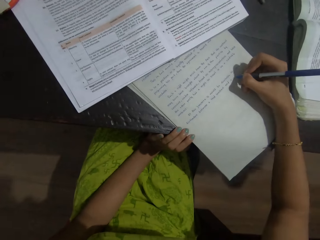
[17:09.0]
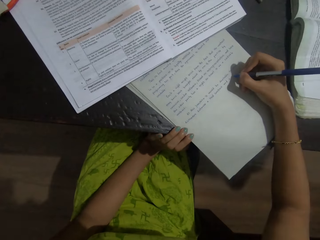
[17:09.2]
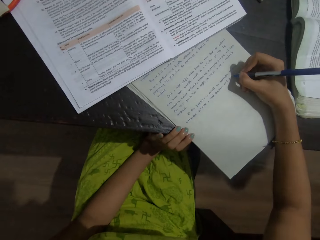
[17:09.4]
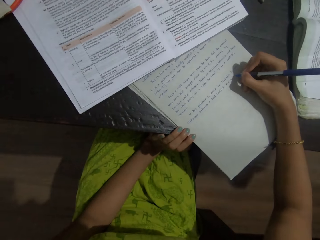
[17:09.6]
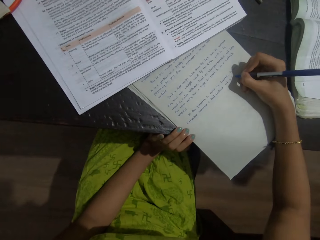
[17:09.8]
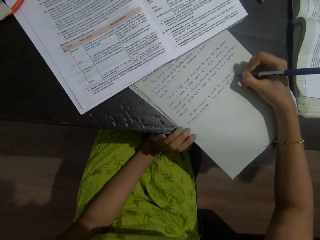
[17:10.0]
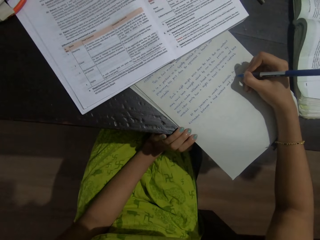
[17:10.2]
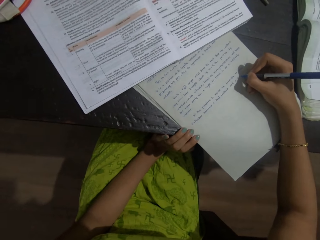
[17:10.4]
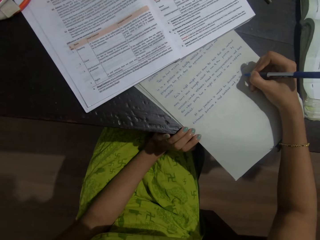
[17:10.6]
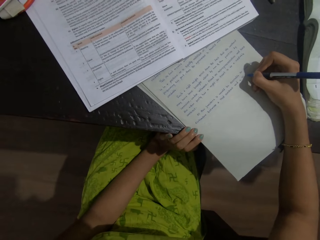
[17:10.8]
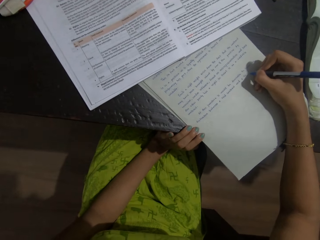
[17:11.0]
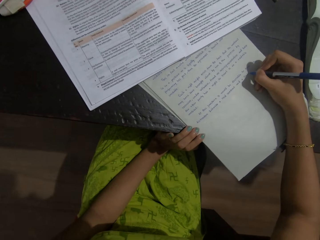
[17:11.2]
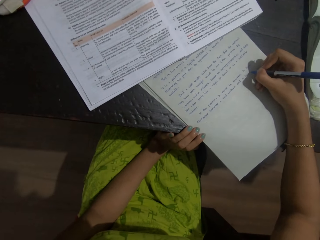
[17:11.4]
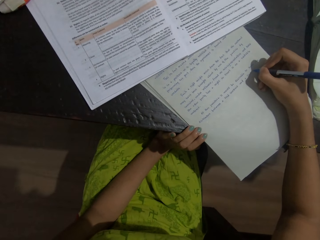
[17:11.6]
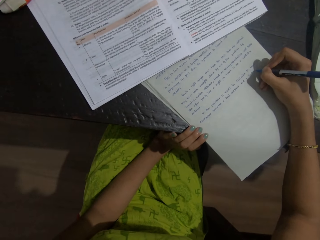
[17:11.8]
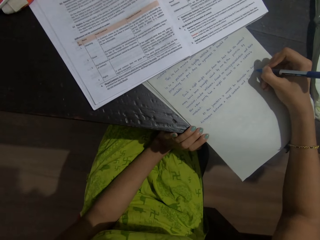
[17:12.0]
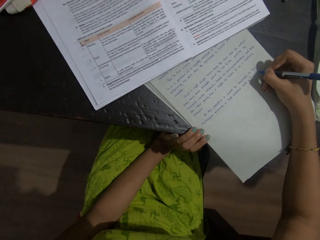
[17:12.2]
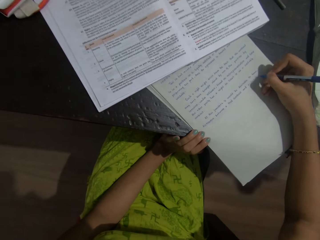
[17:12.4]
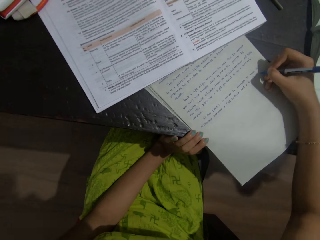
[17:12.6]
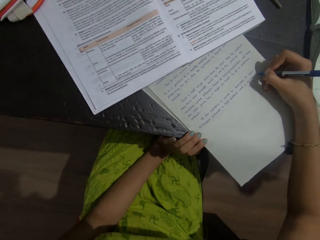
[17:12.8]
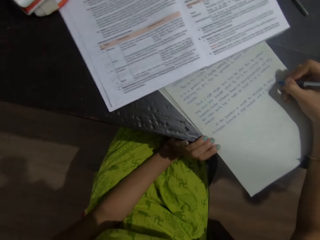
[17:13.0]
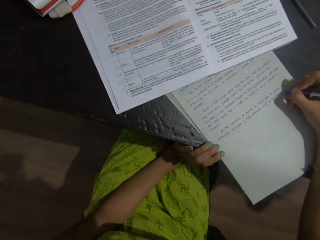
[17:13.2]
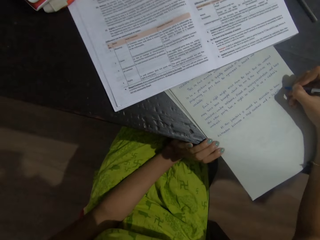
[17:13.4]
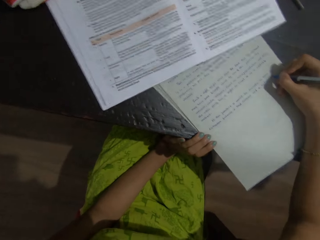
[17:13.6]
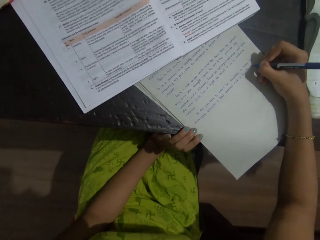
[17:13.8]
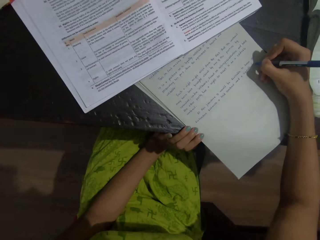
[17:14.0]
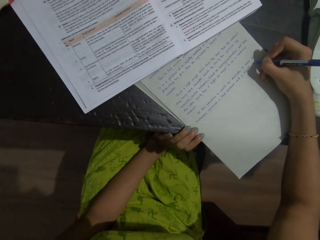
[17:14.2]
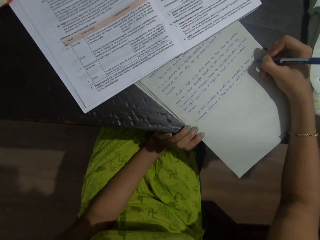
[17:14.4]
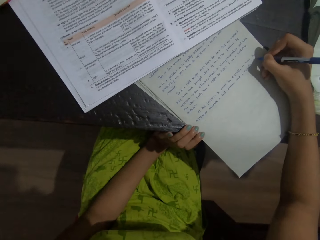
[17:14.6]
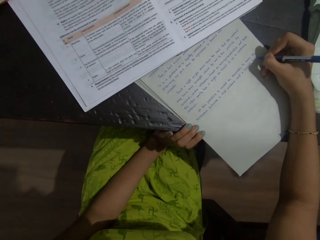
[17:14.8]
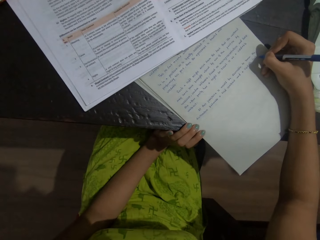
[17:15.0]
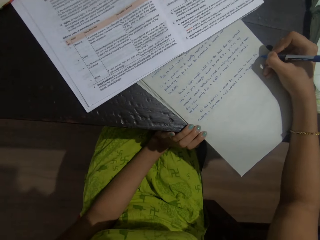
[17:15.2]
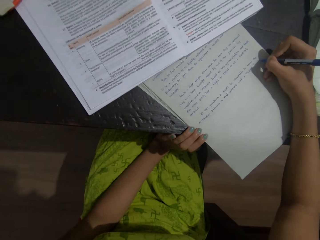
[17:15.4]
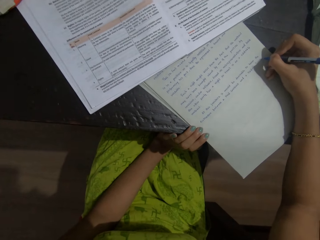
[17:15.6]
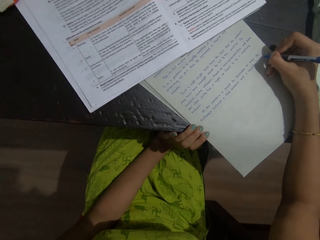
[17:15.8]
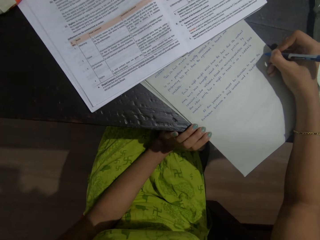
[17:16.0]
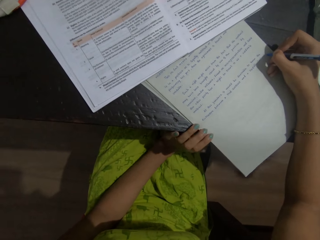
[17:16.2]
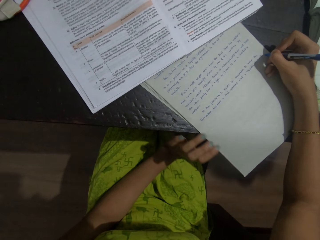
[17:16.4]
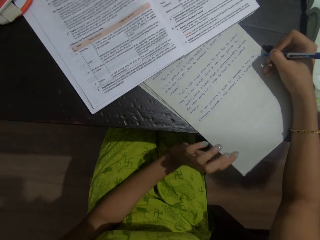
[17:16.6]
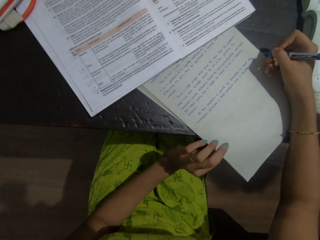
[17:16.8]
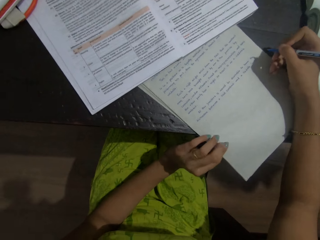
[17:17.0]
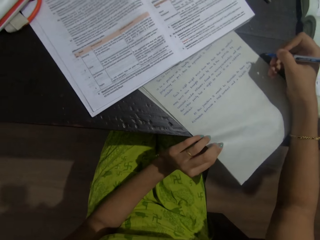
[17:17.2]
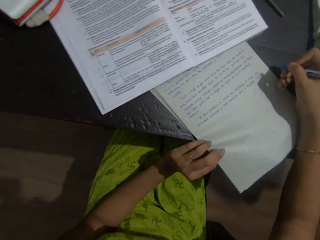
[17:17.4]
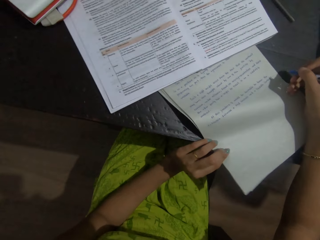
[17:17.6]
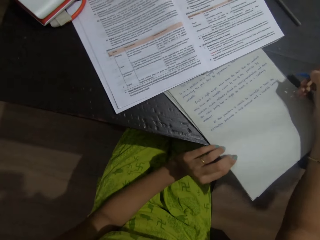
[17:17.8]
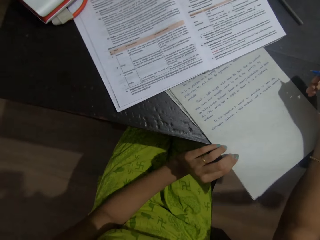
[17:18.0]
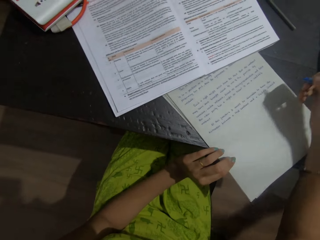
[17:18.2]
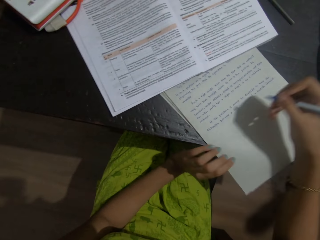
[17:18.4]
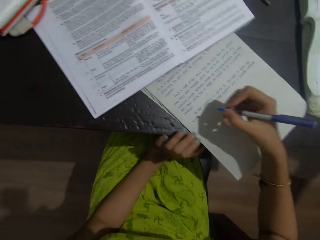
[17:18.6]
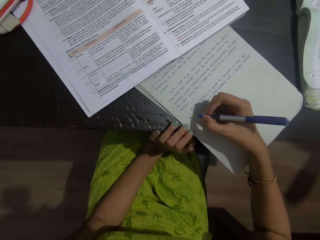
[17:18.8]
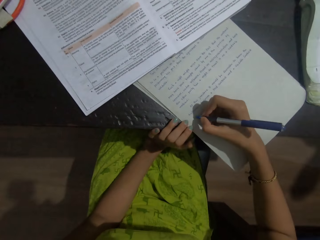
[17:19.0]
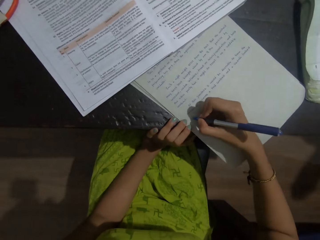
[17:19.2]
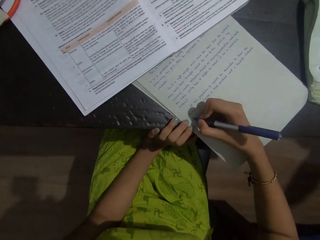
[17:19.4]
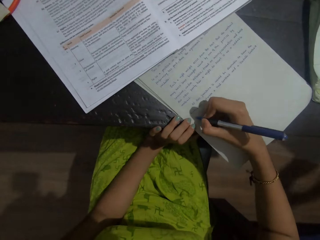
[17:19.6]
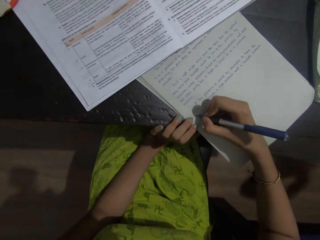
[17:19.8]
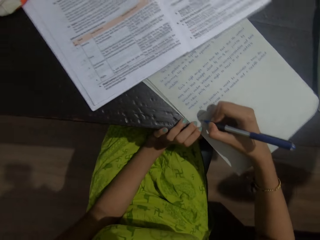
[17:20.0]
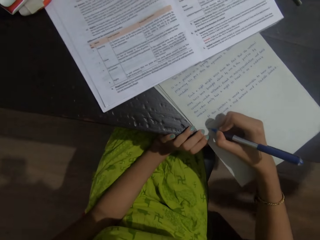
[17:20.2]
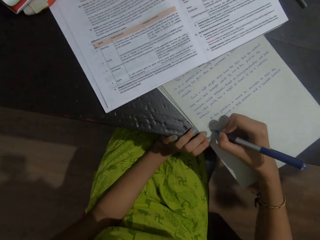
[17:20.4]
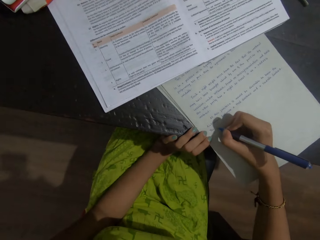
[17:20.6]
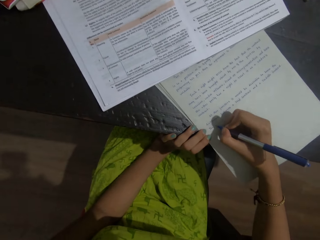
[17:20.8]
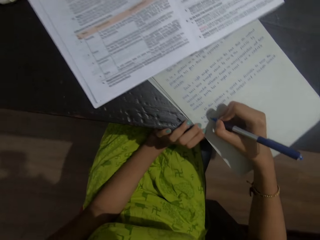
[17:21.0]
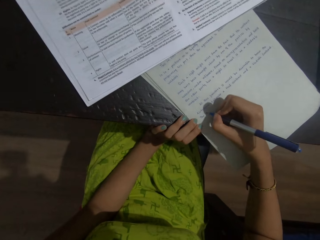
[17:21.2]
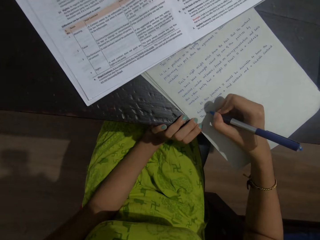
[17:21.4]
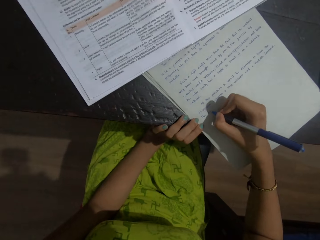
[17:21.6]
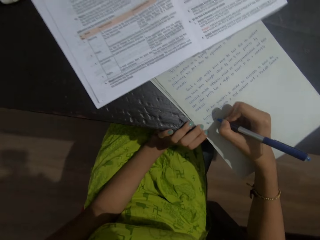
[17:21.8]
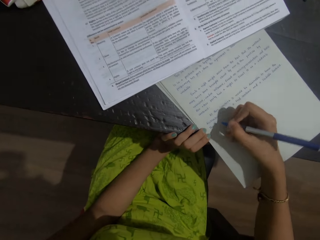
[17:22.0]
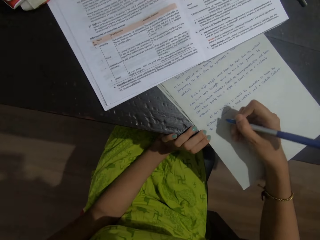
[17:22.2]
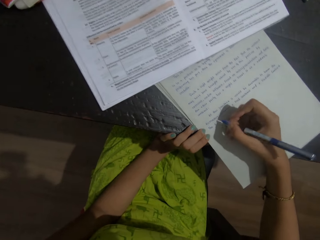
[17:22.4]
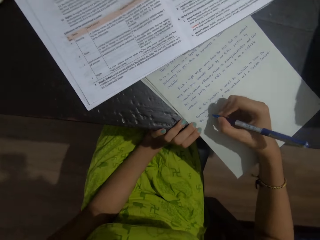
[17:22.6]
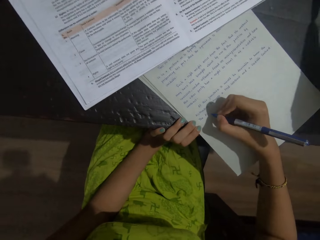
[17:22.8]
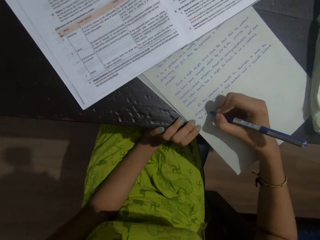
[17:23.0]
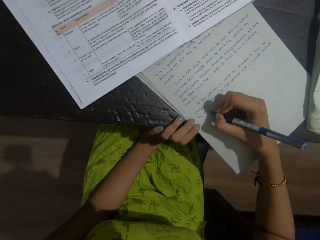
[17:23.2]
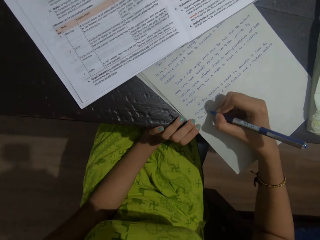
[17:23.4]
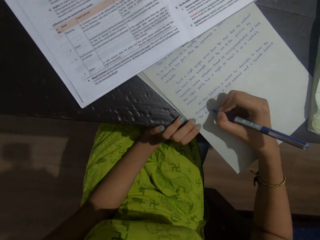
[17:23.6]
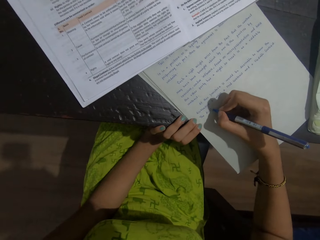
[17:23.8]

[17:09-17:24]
The camera wearer writes on the sheet of paper with a pen. They talk with a person. They write on the sheet of paper with the pen. They talk with the person. They hold the sheets of paper. They talk with the person. They write on the sheet of paper with the pen. The person talks with the camera wearer.

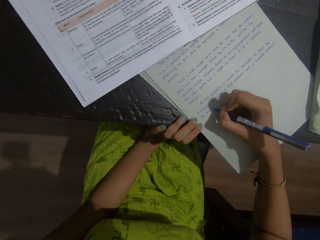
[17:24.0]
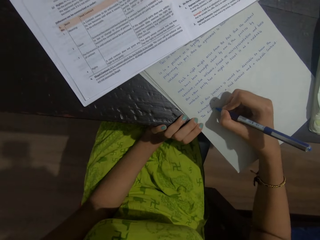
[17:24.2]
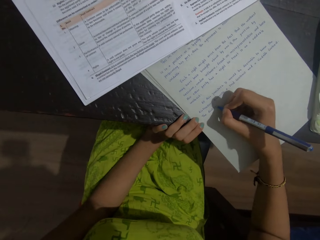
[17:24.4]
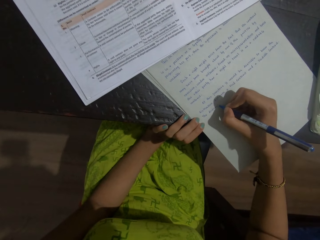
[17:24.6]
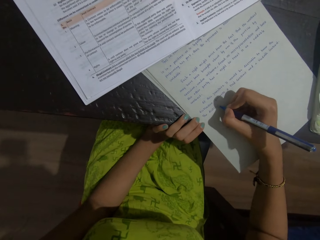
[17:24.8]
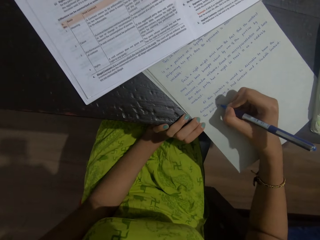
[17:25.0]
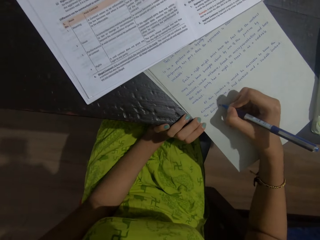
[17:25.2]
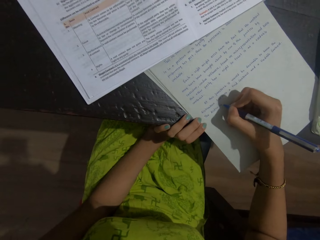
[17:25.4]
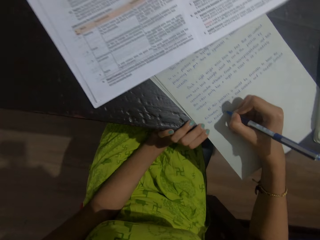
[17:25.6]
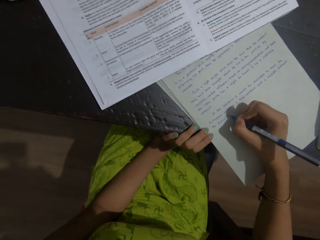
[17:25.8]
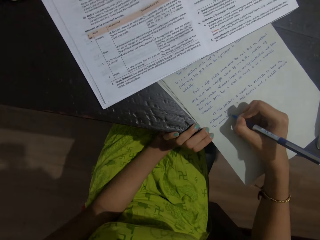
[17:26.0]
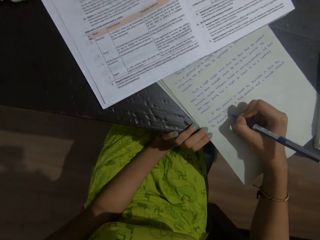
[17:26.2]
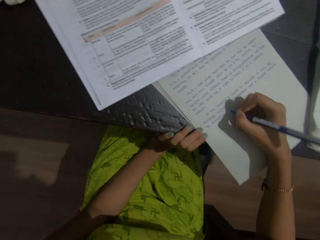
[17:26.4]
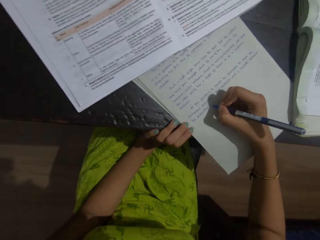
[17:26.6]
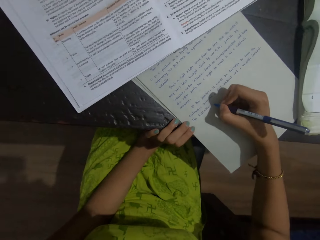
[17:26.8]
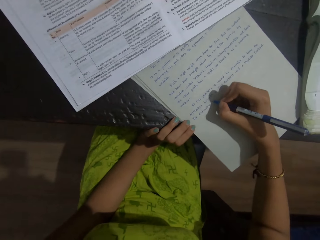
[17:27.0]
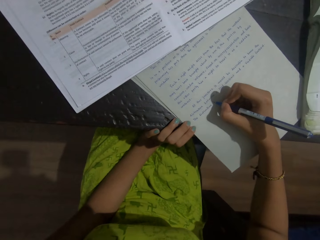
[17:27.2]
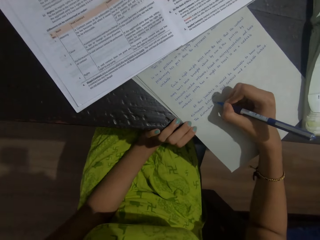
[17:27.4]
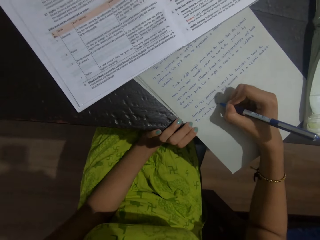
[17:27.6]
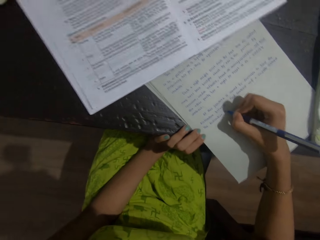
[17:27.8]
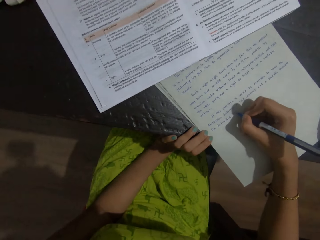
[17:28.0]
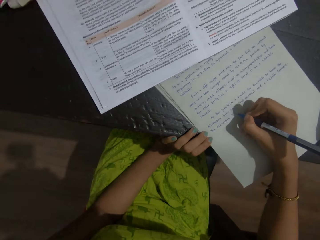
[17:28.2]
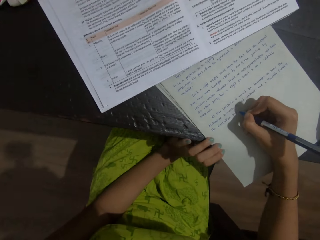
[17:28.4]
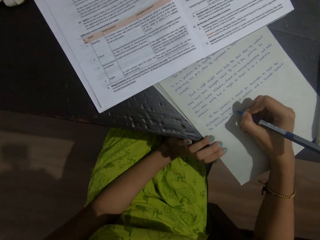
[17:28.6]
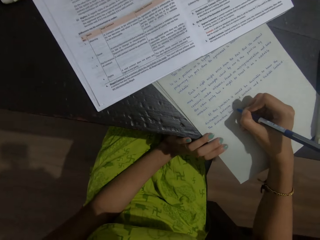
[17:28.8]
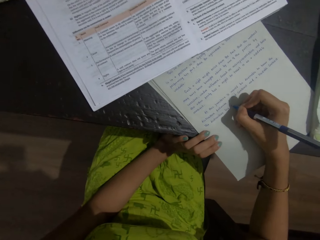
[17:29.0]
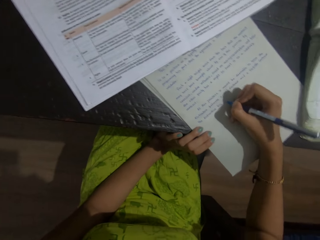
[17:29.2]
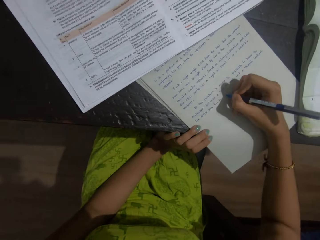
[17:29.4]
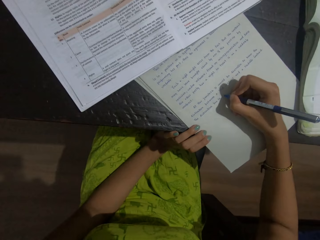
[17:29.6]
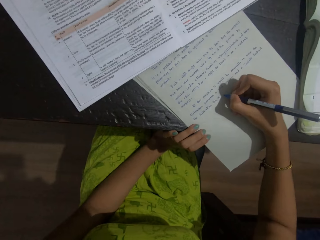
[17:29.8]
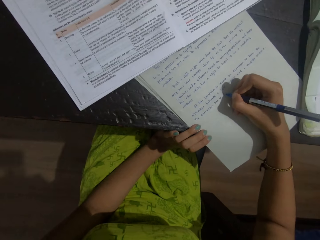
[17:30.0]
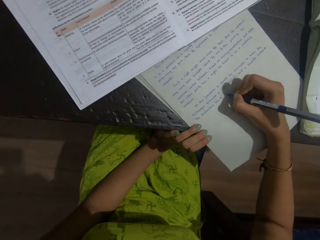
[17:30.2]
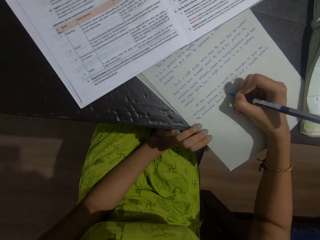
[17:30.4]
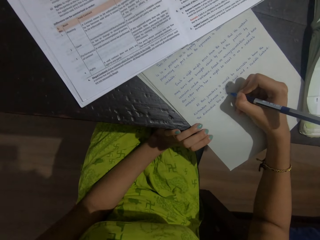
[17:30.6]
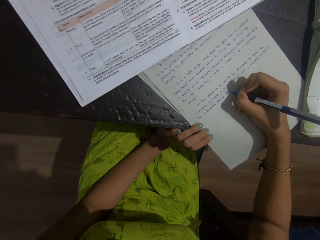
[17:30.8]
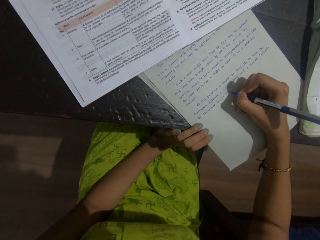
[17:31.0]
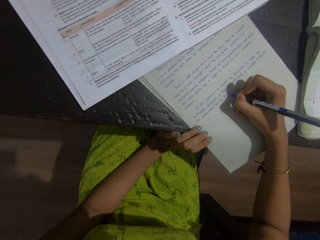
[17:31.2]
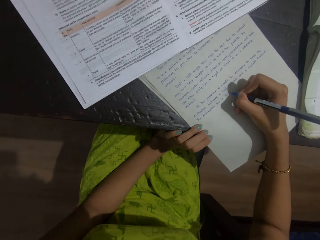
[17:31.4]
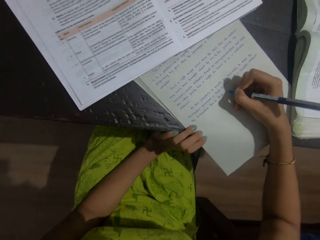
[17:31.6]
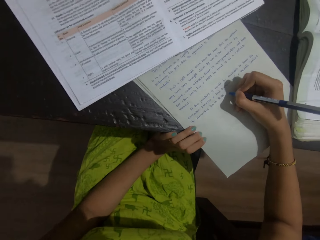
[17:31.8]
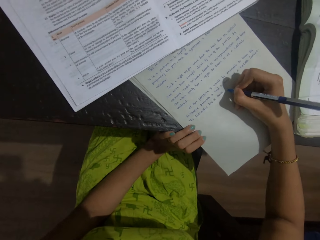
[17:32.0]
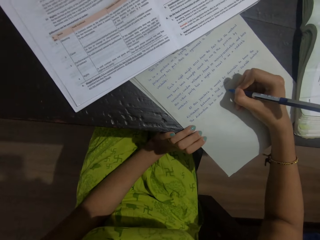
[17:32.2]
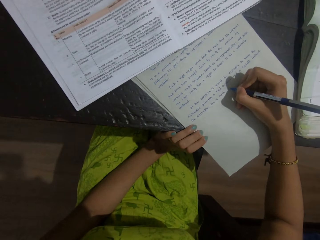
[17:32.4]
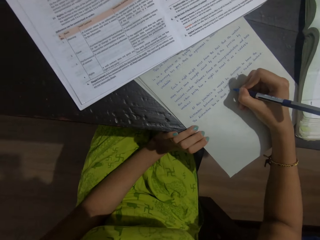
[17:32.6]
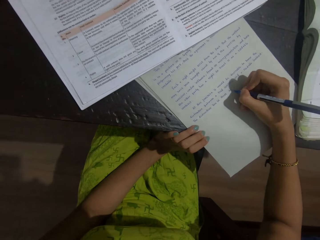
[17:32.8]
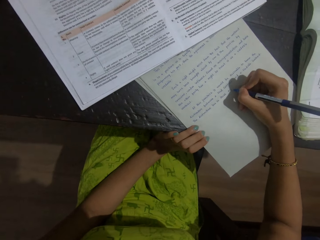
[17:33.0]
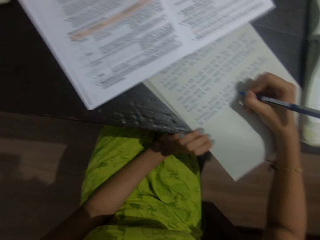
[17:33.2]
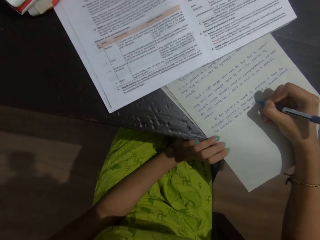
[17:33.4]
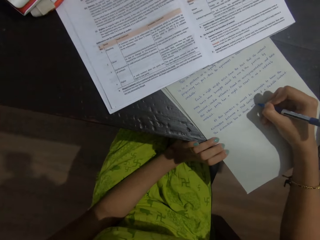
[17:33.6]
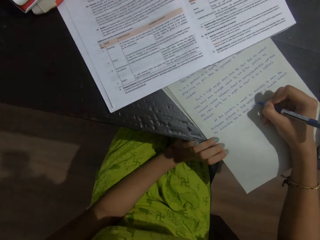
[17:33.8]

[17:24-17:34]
The camera wearer writes on the sheet of paper with a pen. They write again. A person talks with the camera wearer. The camera wearer writes on the sheet of paper with the pen.
